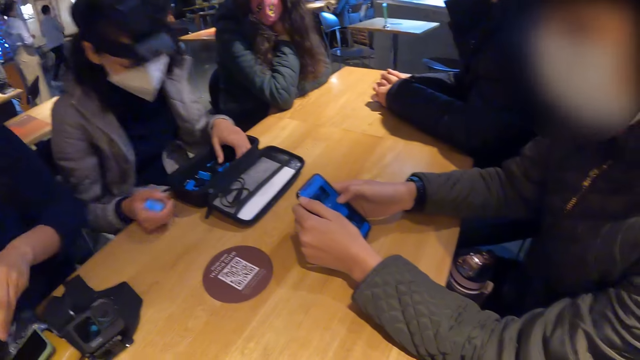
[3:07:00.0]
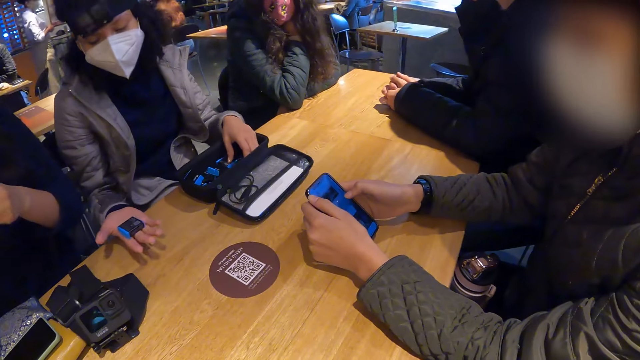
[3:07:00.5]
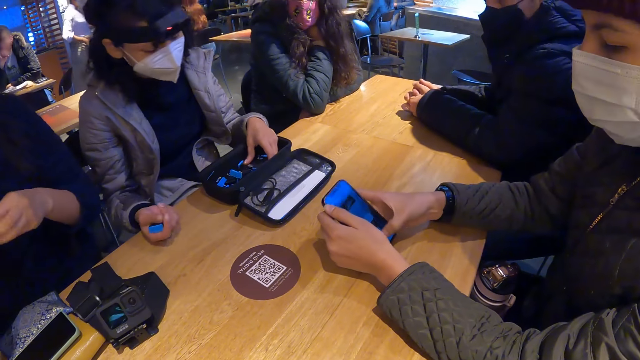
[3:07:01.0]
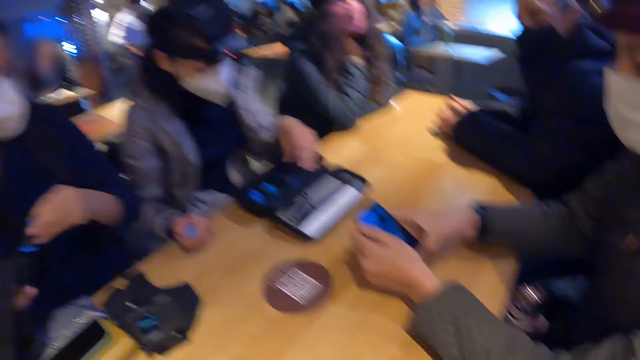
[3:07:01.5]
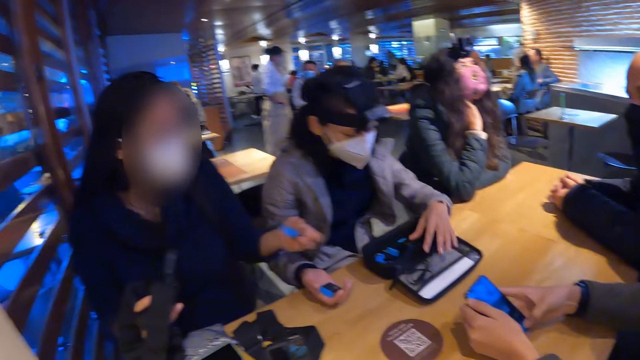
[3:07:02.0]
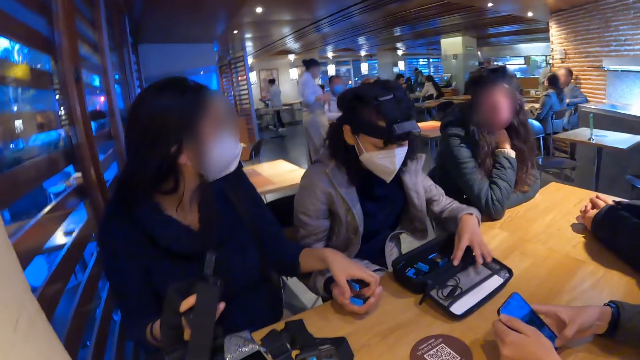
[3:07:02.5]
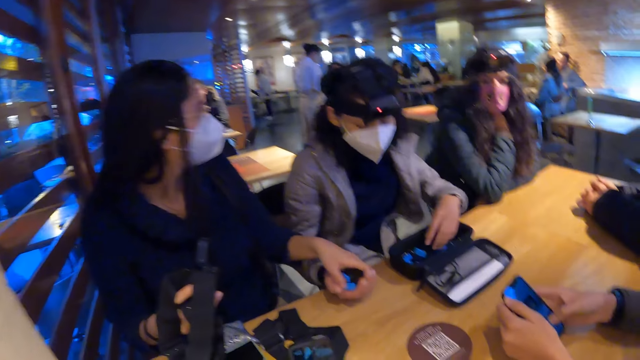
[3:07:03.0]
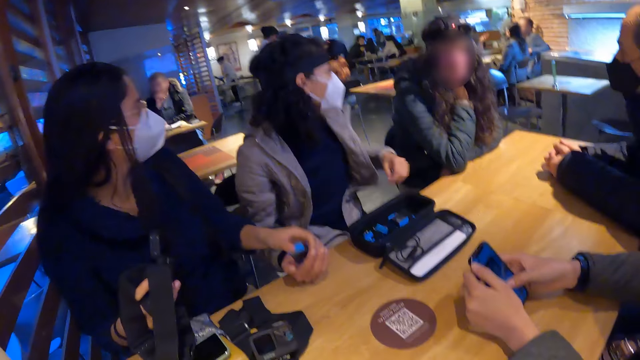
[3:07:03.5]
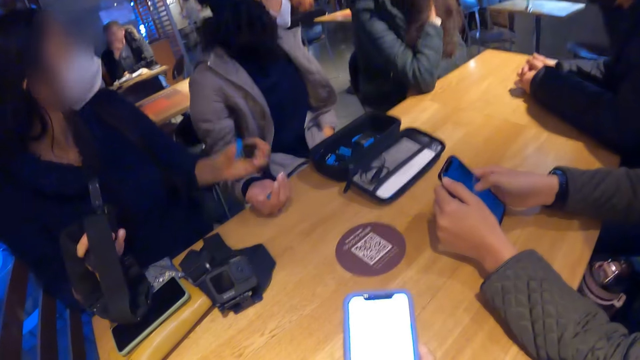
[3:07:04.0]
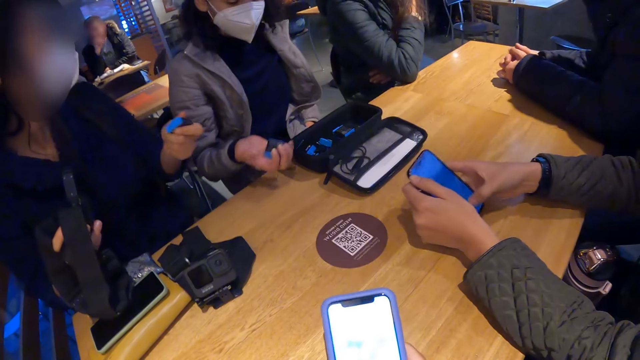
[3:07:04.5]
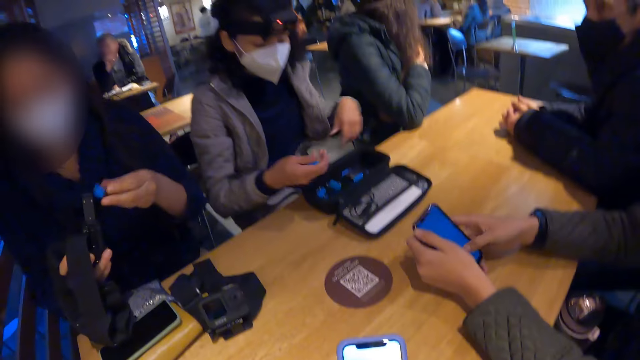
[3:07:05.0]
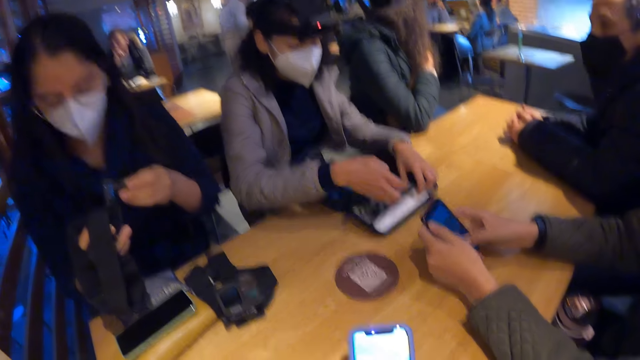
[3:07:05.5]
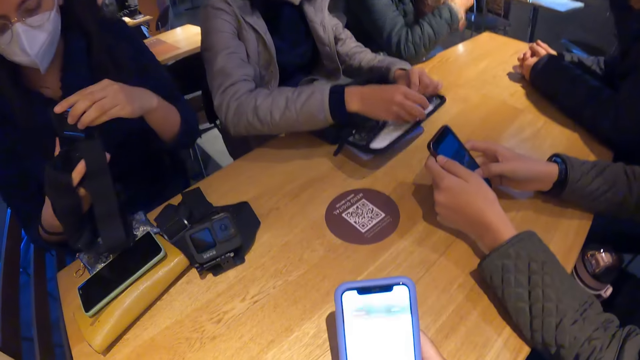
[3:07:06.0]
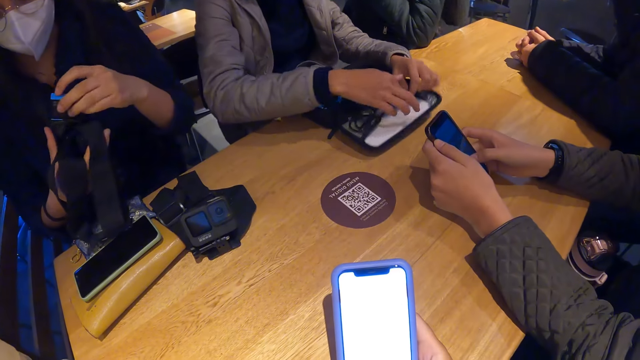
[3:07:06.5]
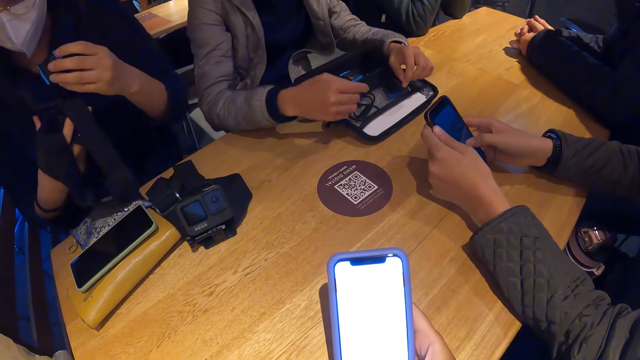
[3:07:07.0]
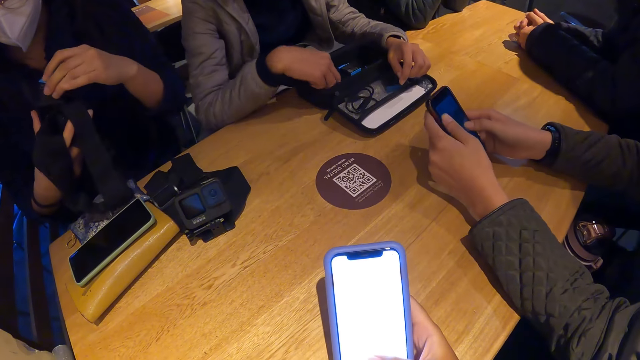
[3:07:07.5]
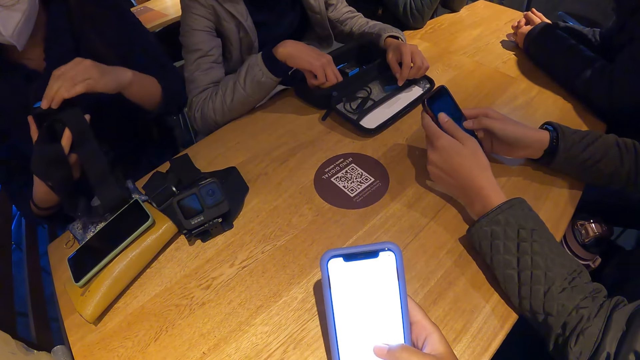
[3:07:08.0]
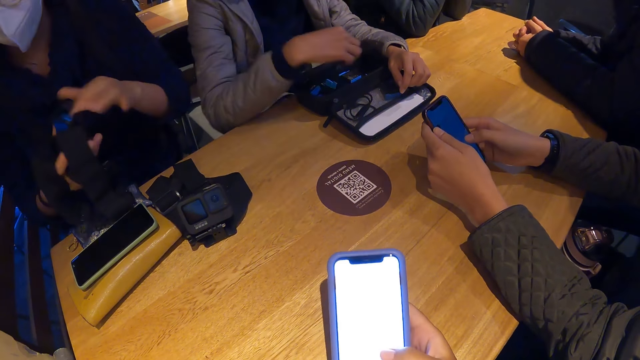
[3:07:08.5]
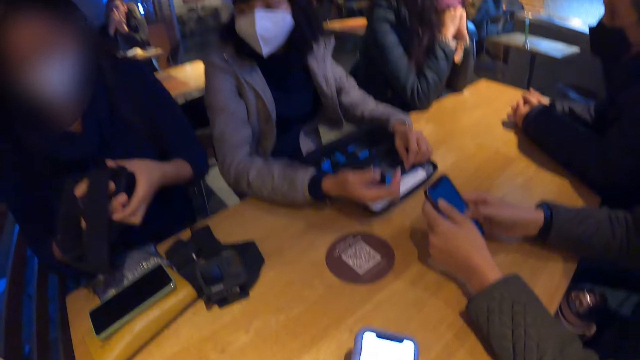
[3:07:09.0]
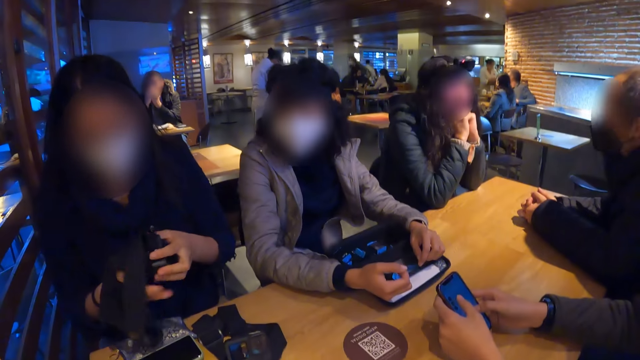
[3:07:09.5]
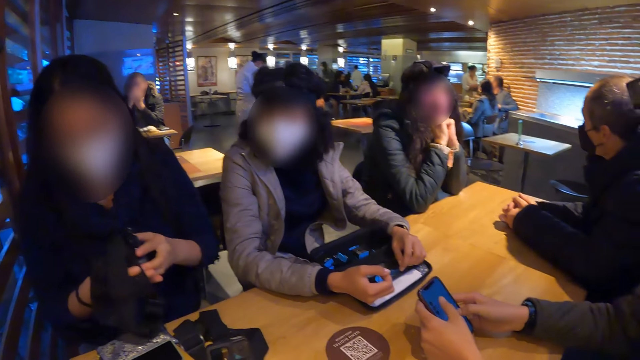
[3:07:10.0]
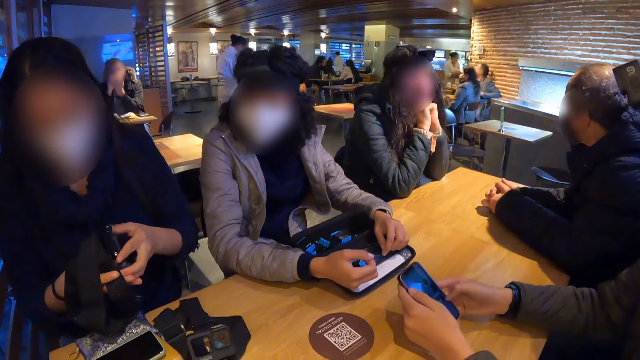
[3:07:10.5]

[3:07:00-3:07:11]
The woman drops the battery in the bag on the table with her left hand. Another woman removes the battery from the camera with her left hand. The other woman receives the battery from the first woman with her left hand. The first woman receives the battery from the other woman with her right hand. The other woman inserts the battery in the camera with her left hand. The first woman drops the battery in the bag on the table with her right hand. A person operates the phone. The camera wearer operates the phone. The first woman removes the battery from the bag on the table with her right hand.

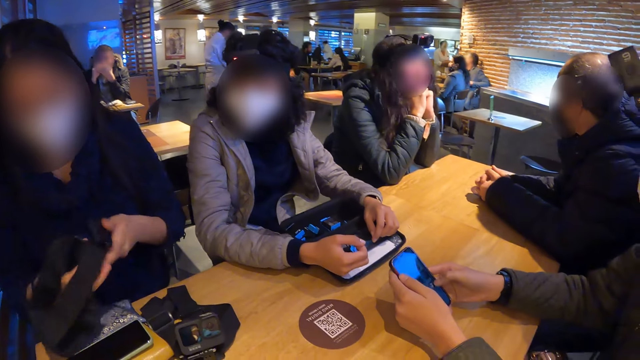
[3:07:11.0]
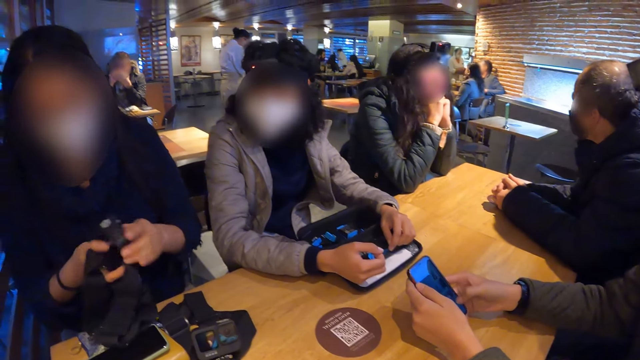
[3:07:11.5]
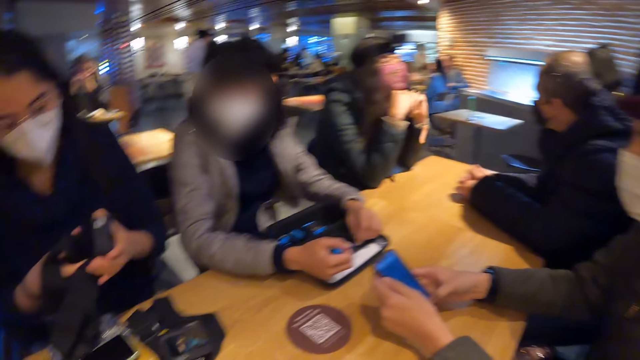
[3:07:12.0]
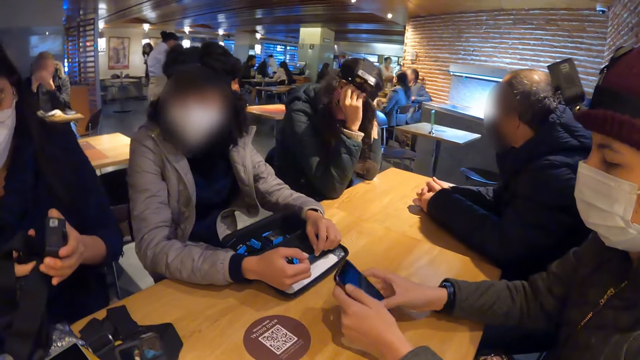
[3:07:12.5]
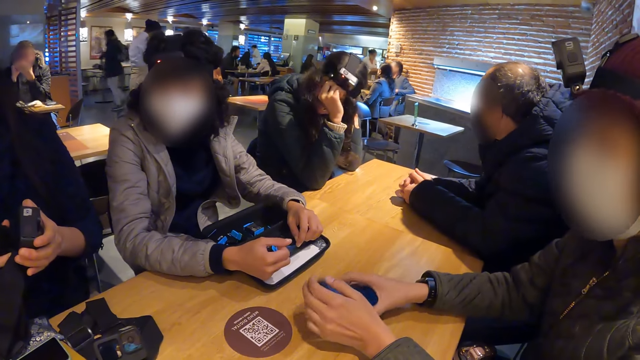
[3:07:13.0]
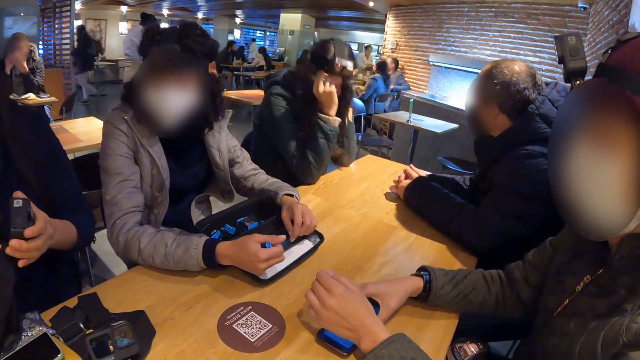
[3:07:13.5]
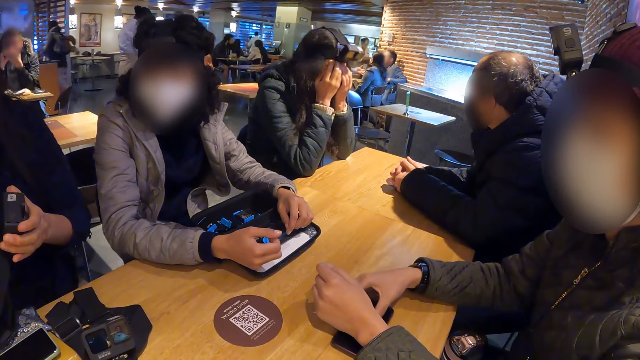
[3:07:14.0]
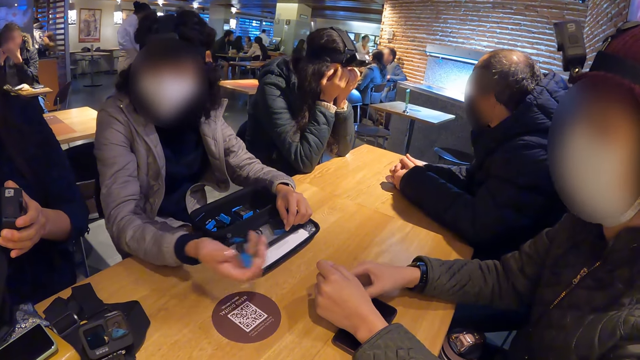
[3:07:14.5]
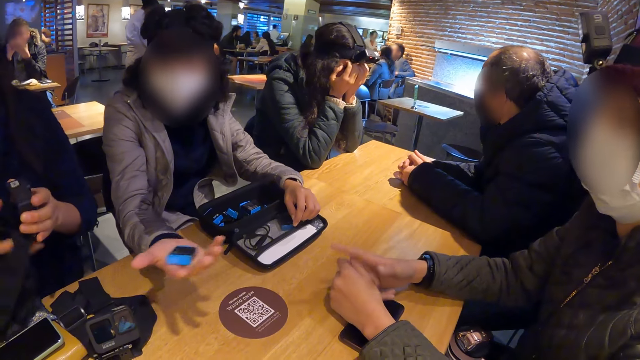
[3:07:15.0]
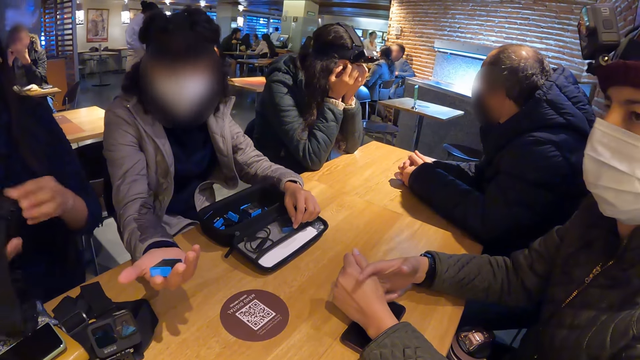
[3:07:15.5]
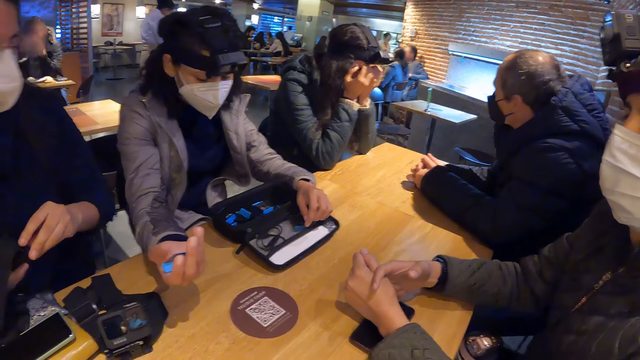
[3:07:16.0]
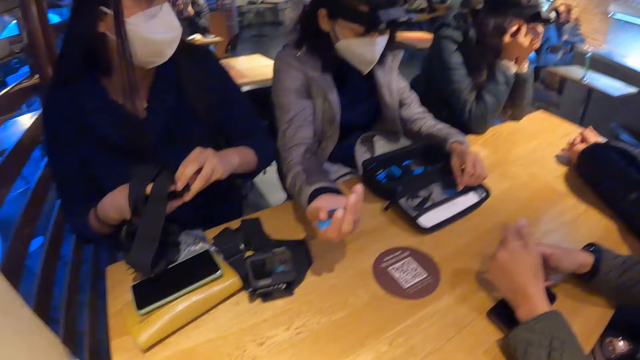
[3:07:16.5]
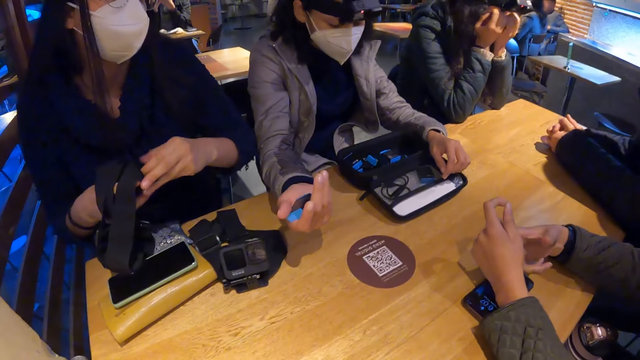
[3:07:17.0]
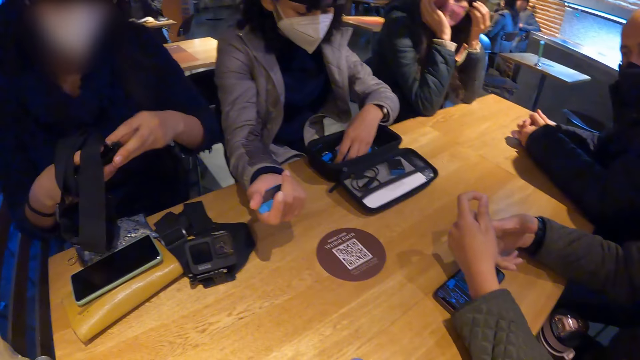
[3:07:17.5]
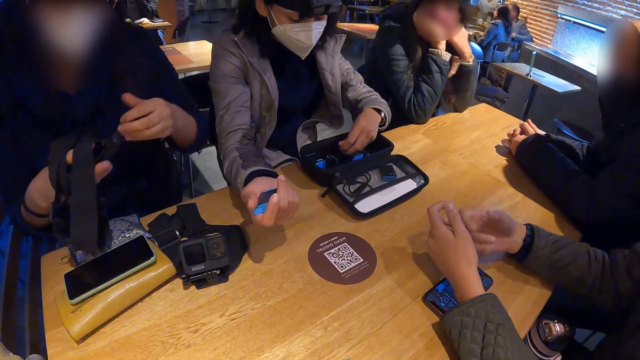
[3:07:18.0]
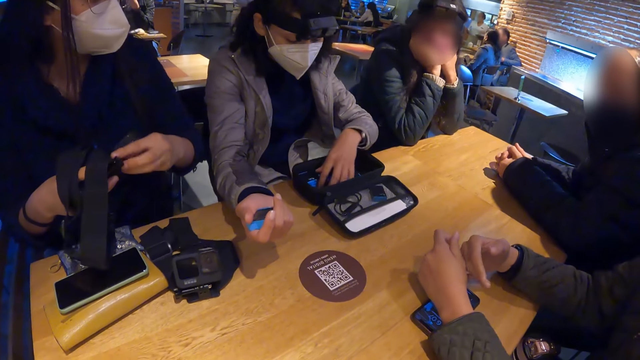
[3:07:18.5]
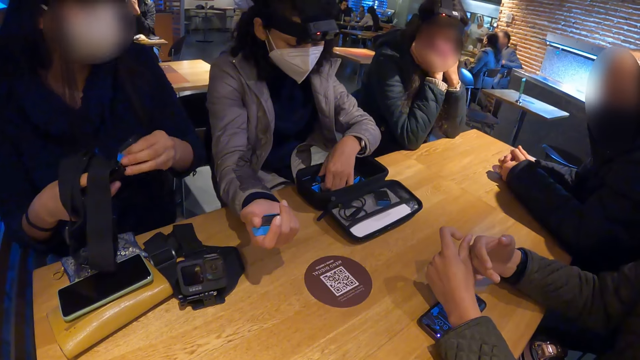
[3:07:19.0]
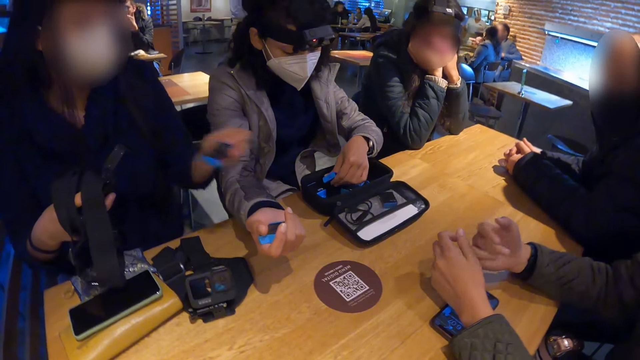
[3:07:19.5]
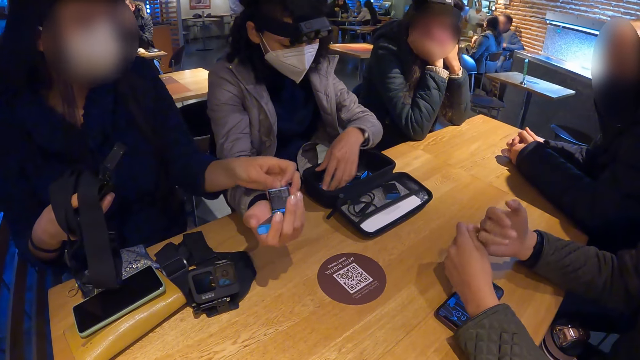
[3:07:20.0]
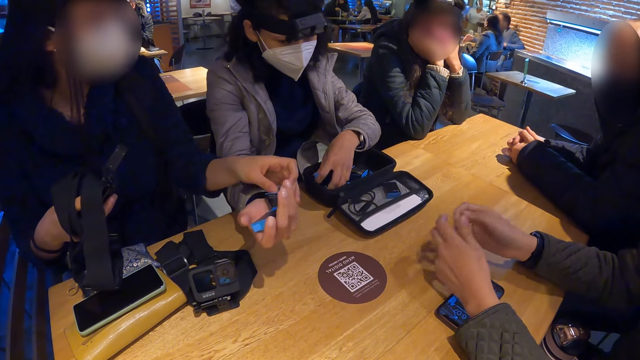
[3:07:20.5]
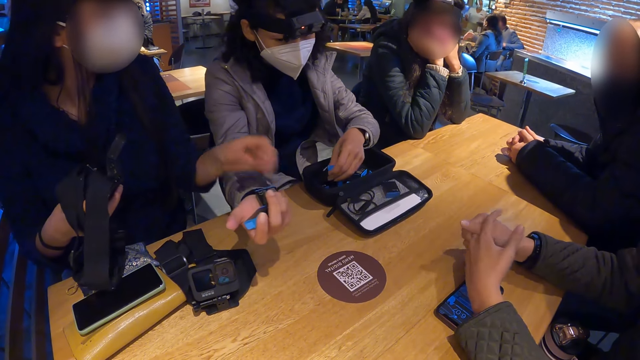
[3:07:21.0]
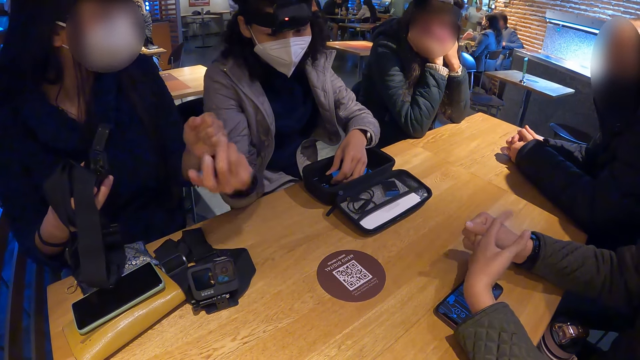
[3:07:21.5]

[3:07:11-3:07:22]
A woman drops the phone on the table with her right hand. Another woman removes the battery from the camera with her left hand. A third woman receives the battery from the second woman with her left hand.
